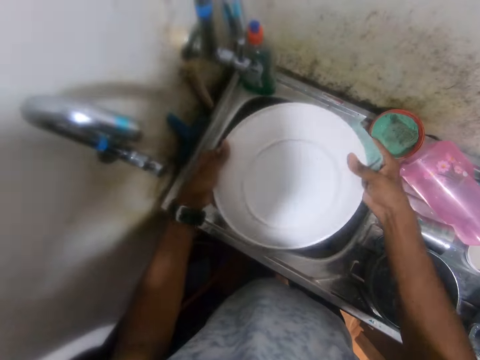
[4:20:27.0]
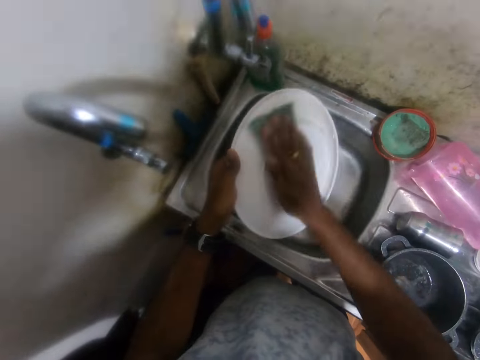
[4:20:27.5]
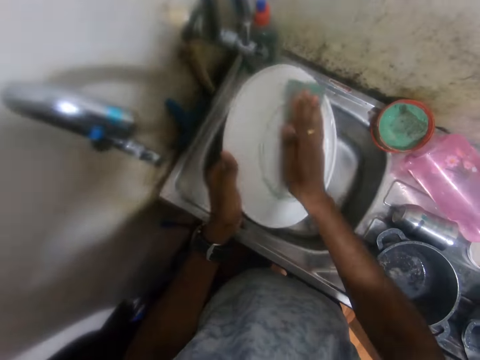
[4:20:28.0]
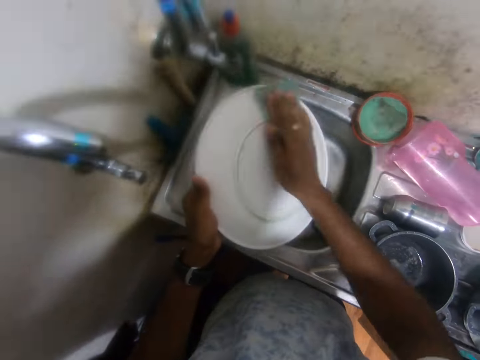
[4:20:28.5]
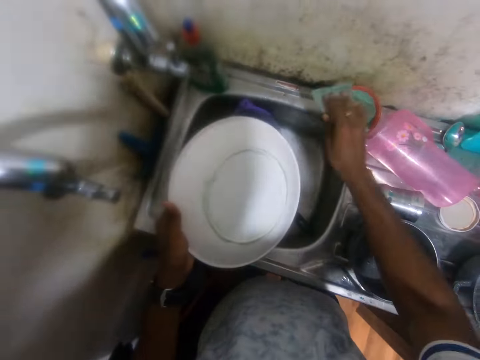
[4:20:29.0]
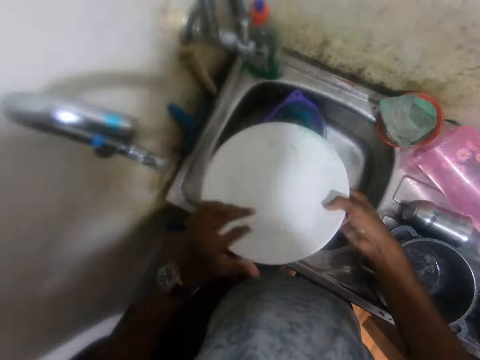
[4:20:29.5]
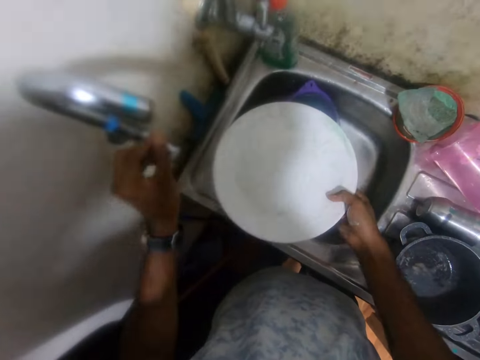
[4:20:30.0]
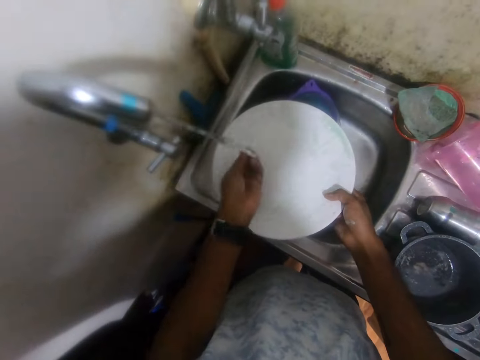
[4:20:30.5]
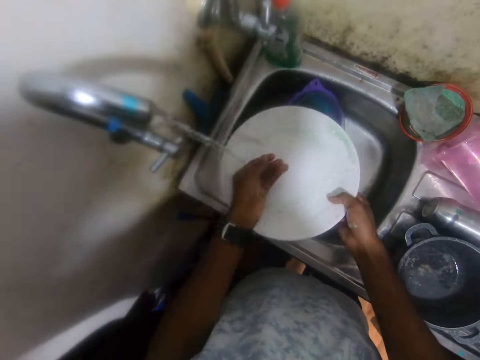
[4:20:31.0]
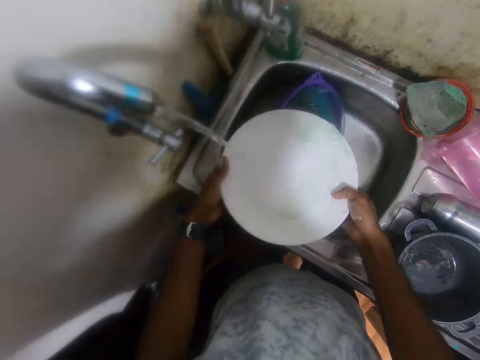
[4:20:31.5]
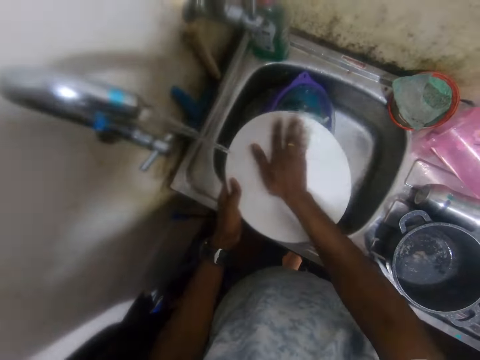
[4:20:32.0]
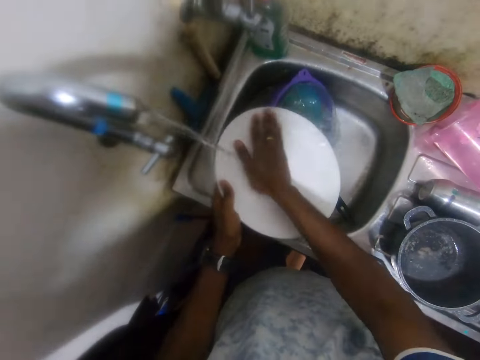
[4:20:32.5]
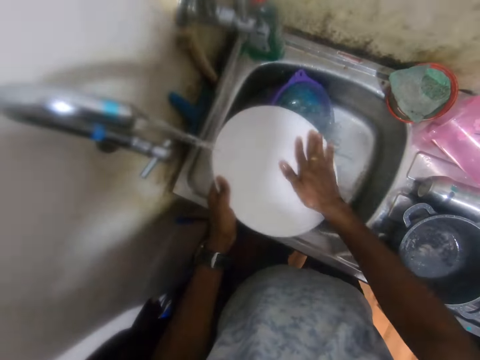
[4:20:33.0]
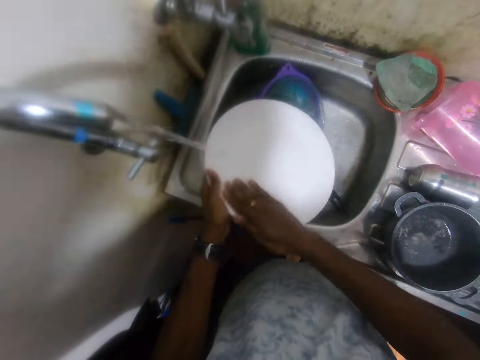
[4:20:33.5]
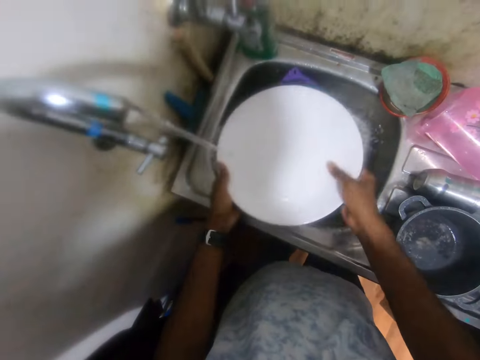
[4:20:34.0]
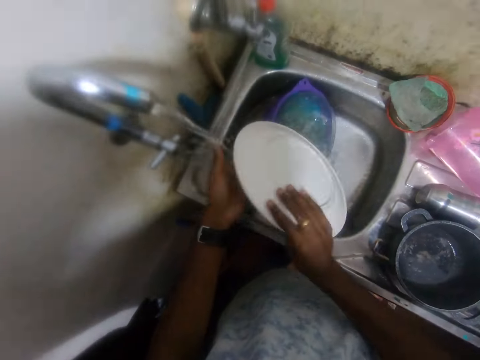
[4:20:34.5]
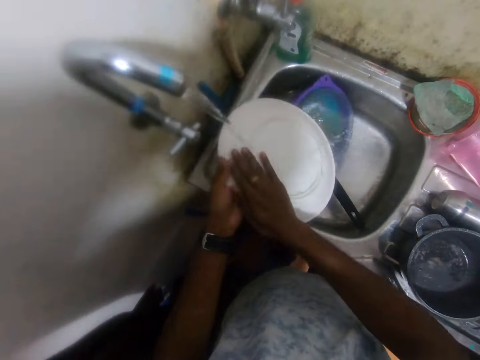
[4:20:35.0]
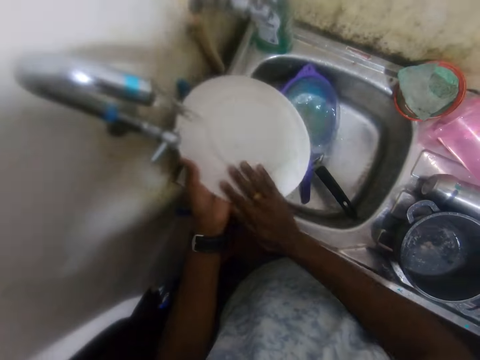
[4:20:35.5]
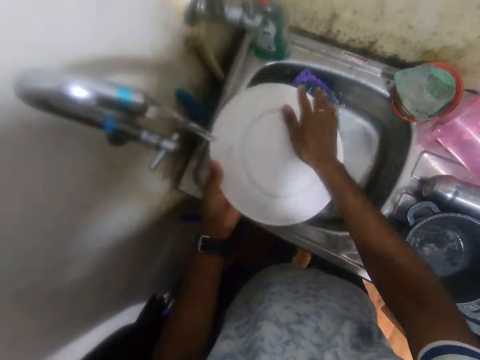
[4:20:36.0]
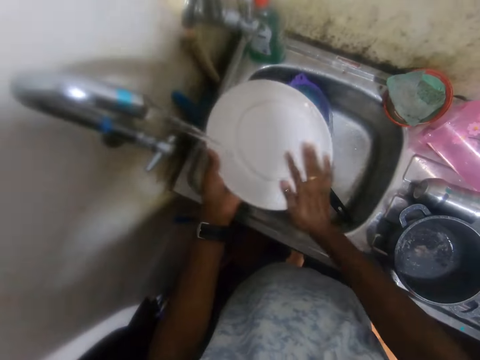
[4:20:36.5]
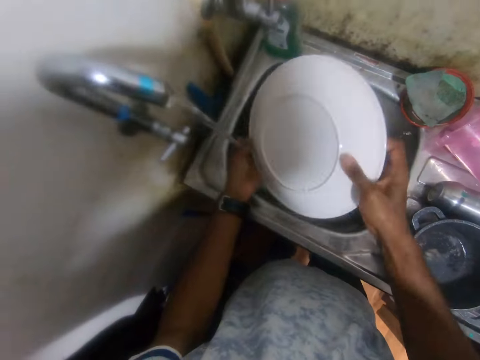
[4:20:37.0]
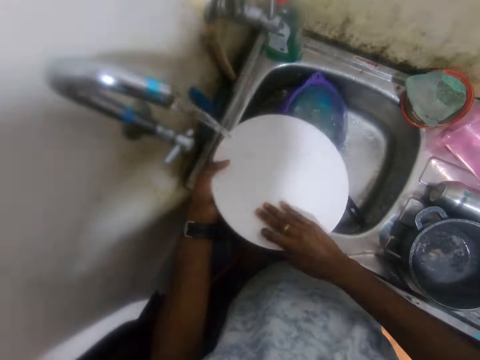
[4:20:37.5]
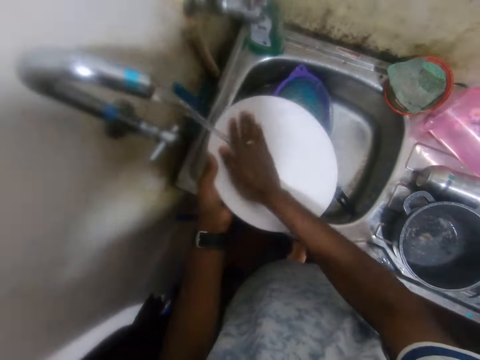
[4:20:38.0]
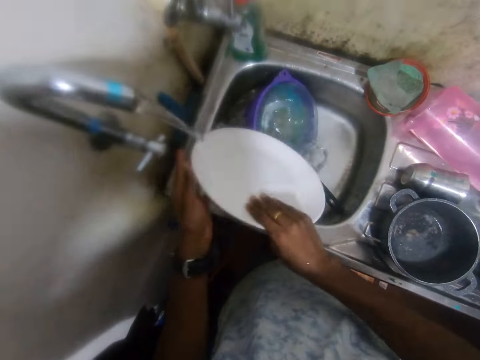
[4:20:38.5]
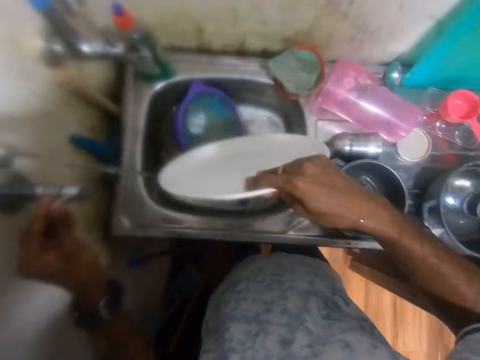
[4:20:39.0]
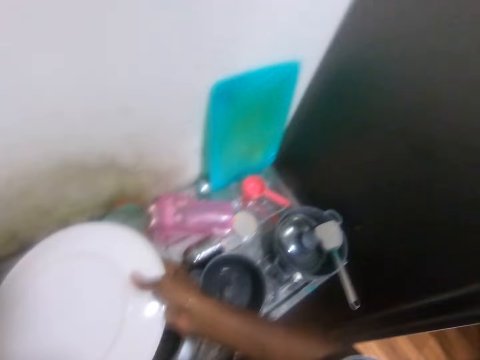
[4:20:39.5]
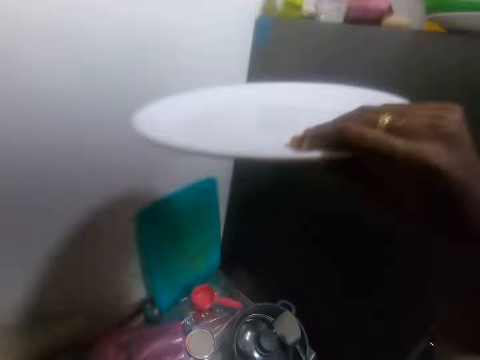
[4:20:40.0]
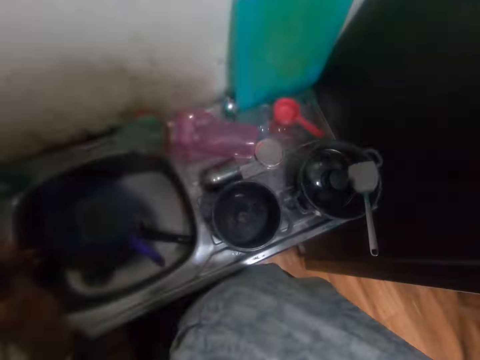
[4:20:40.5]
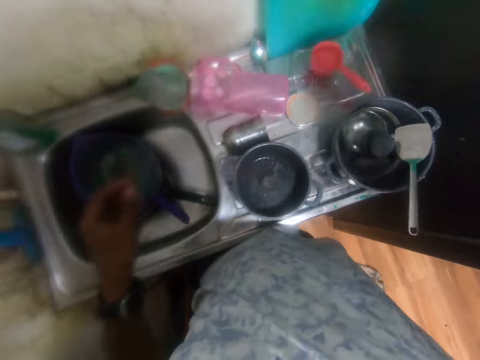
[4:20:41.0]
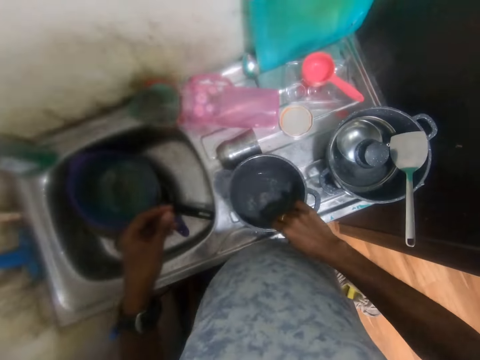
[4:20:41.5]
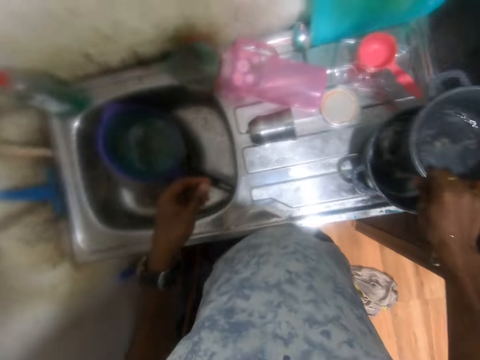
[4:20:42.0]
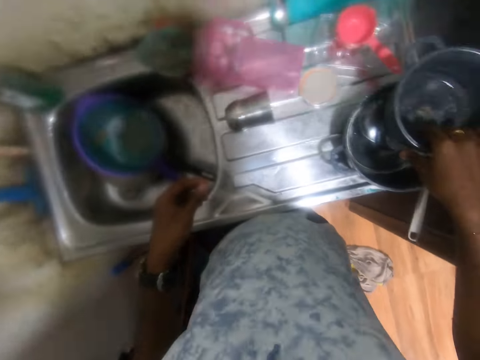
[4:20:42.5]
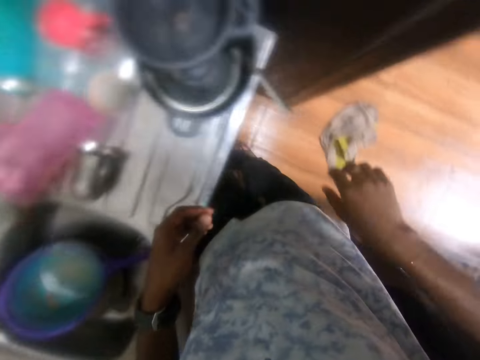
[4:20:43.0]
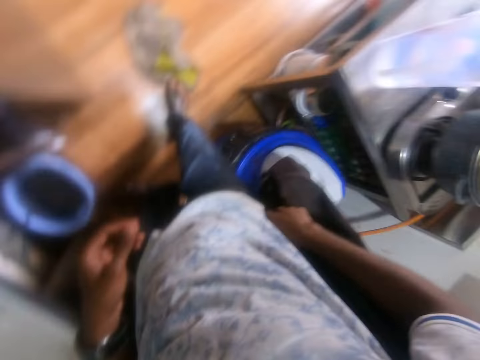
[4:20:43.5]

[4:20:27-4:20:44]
The camera wearer drops the sponge from its holder on the sink with his right hand. He passes the plate to his right hand from his left hand. He opens the tap with his left hand. He rinses the plate with his hands. He closes the tap with his left hand. He drops the plate on a cupboard with his right hand. He picks a pot on the sink with his right hand. He drops the pot on a pot on the sink with his right hand.

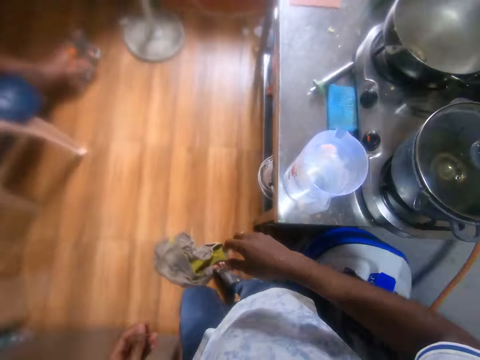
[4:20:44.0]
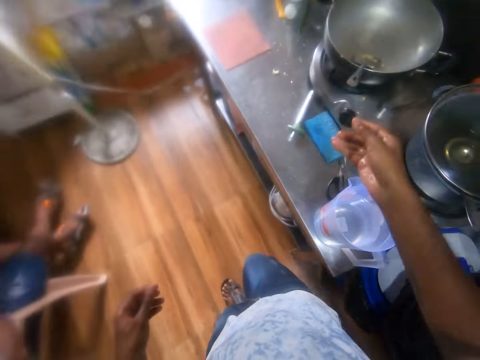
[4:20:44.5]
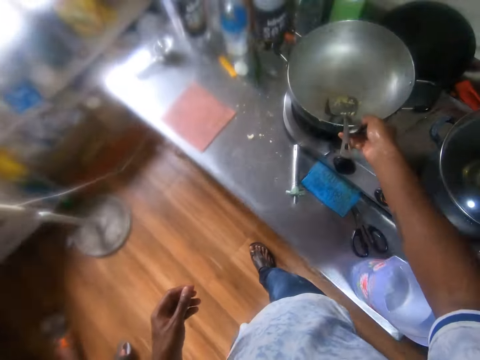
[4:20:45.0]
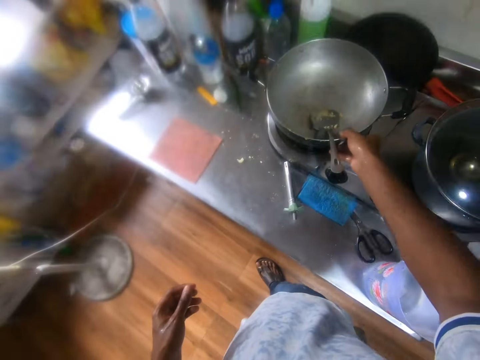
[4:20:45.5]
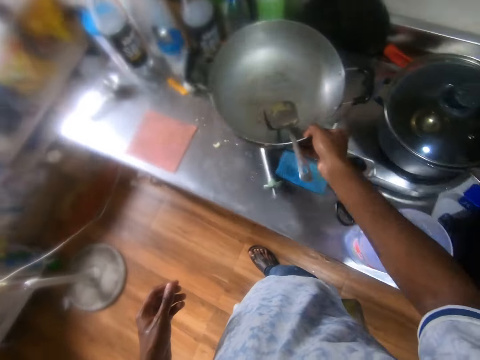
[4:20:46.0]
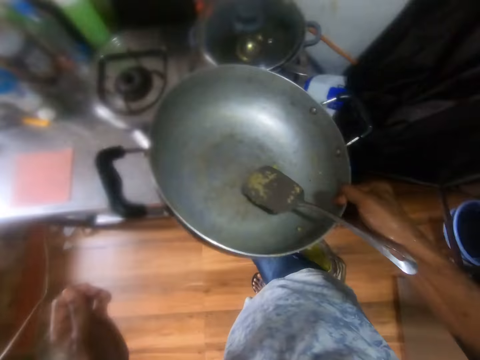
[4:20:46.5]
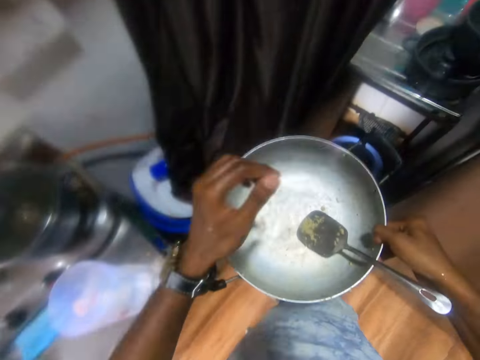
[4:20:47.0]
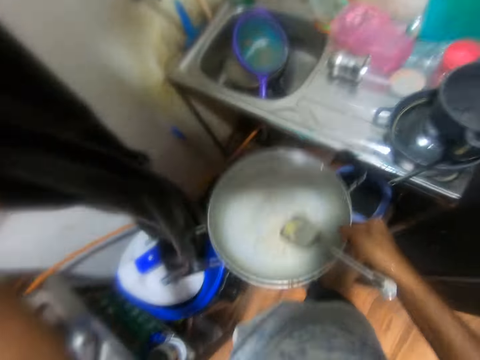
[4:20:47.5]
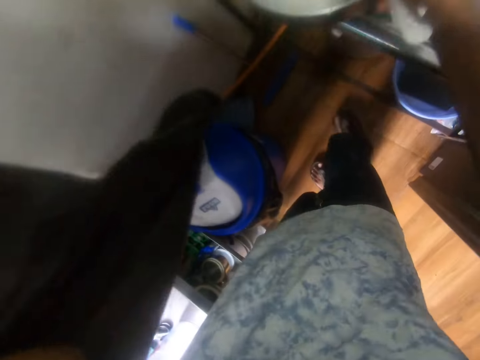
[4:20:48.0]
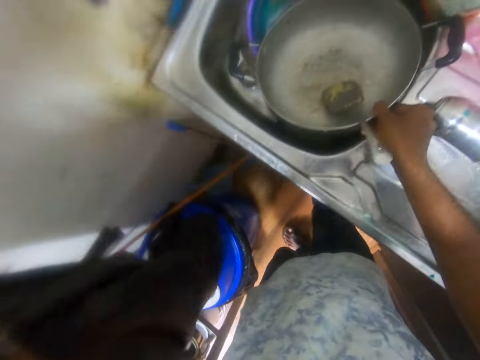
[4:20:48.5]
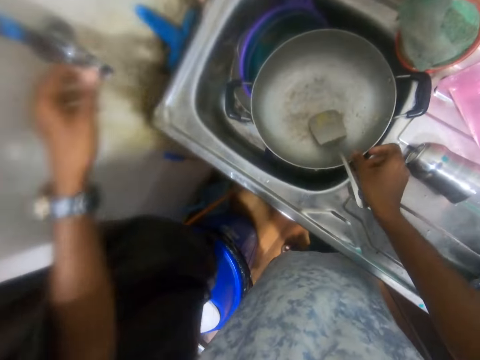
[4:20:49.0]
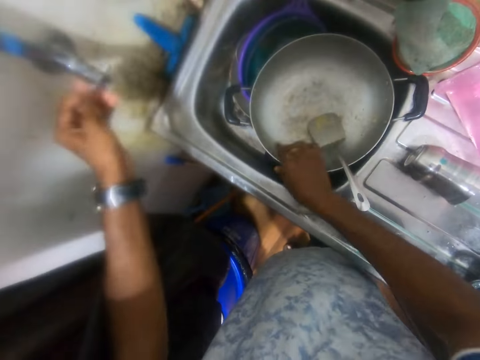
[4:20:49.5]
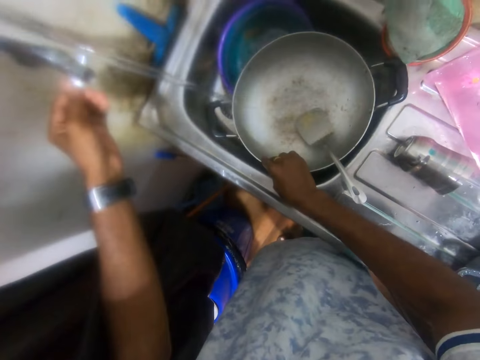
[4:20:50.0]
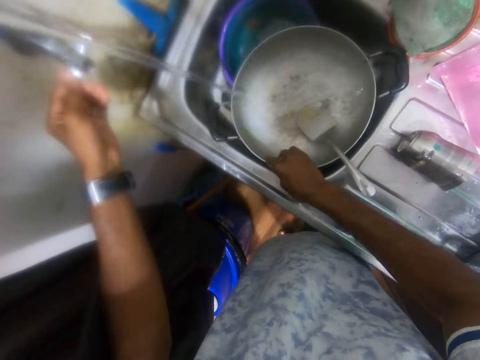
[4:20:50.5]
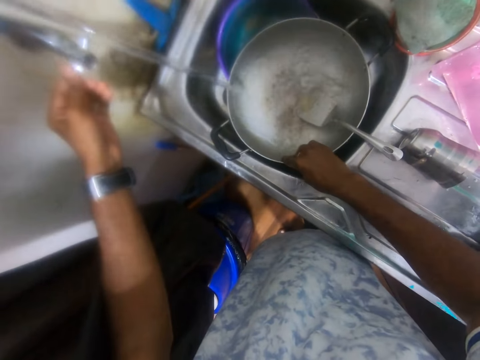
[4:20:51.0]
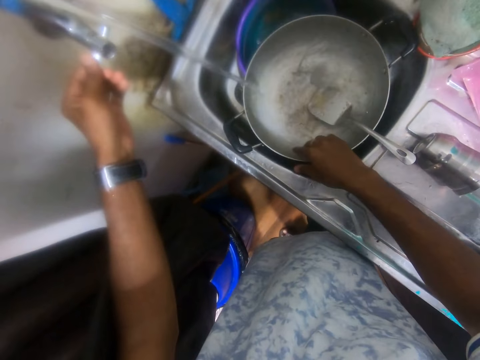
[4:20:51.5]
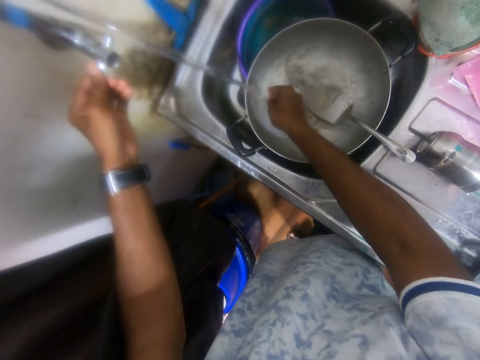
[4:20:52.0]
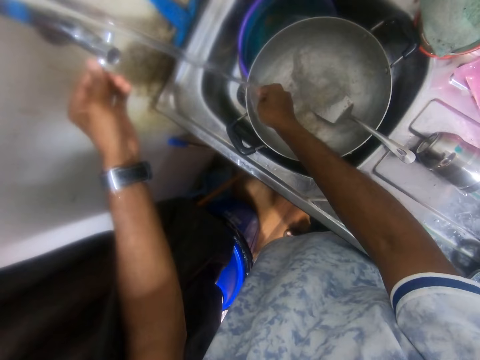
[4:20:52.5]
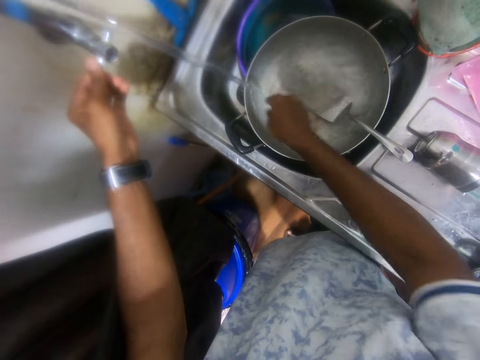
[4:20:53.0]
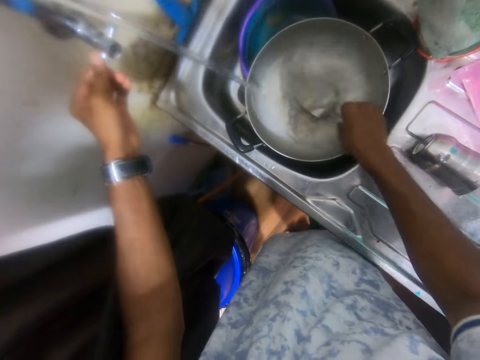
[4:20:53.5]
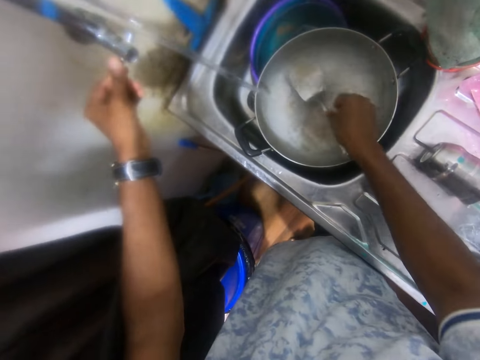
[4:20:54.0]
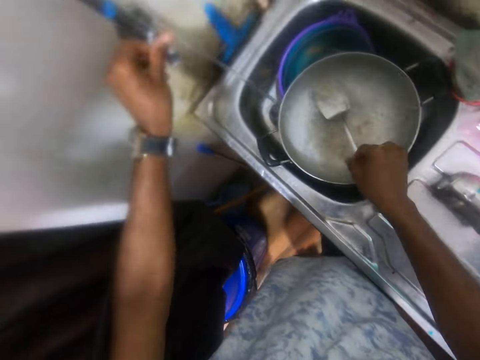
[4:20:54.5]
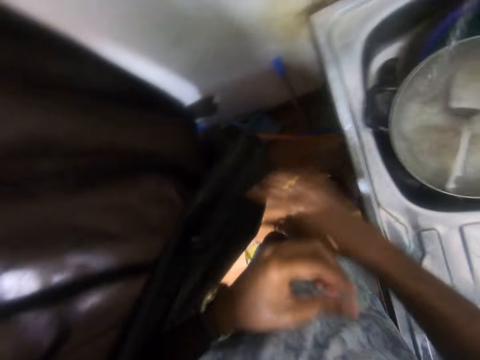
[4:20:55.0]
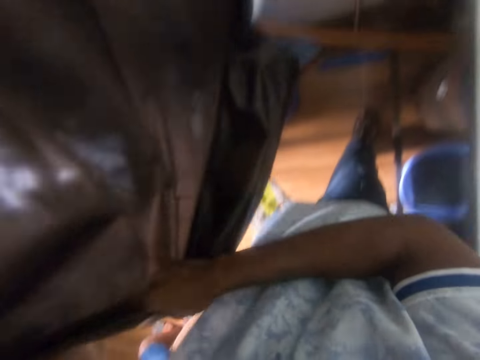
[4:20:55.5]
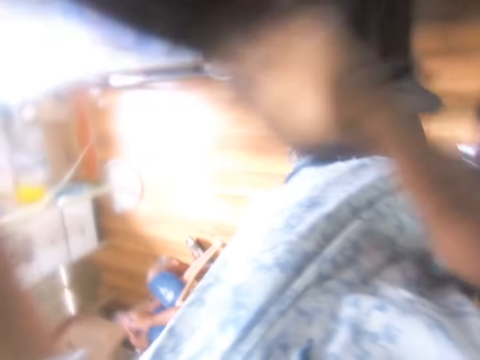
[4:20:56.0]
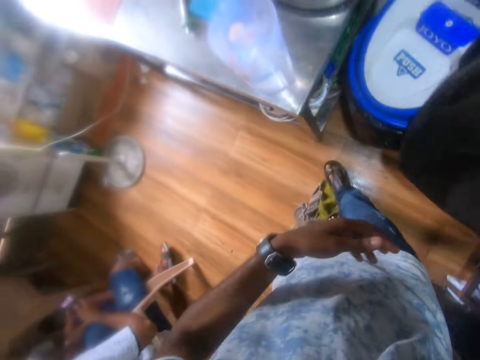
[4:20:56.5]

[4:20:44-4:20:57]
The camera wearer picks up the pot on the cooker with his right hand. He pulls the curtain with his left hand. He drops the pot in the sink with his right hand. He opens the tap with his left hand. He moves the pot in the sink with his right hand. He rinses his right hand under the tap. He moves the stirring spoon in the pot with his right hand. He closes the tap with his left hand. He pulls the curtain with his hands. He pushes the curtain.
